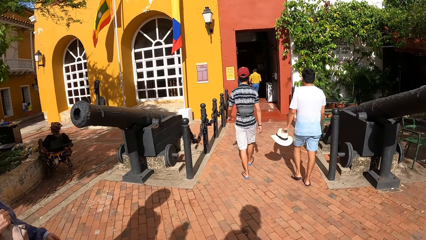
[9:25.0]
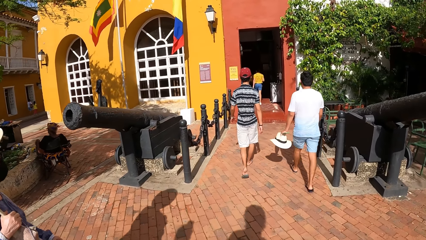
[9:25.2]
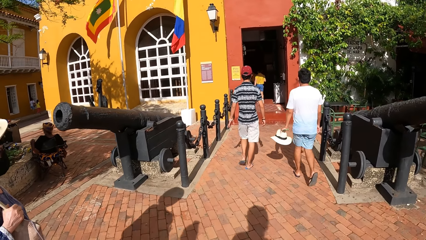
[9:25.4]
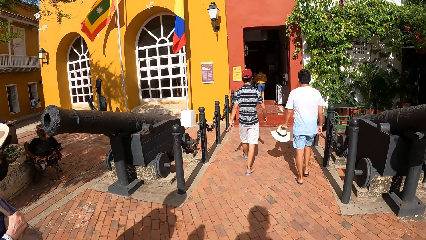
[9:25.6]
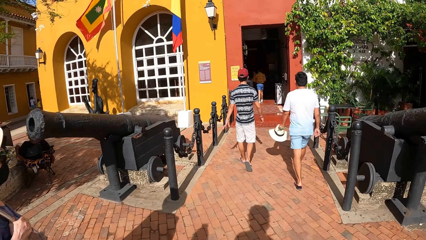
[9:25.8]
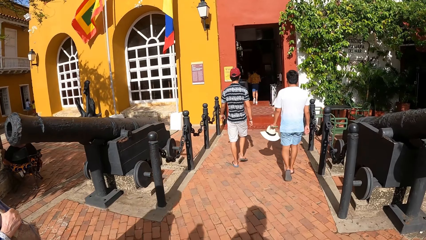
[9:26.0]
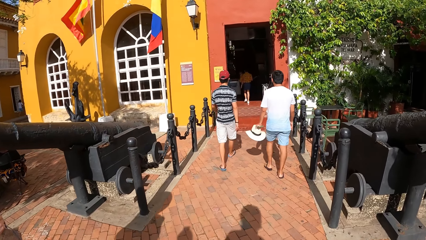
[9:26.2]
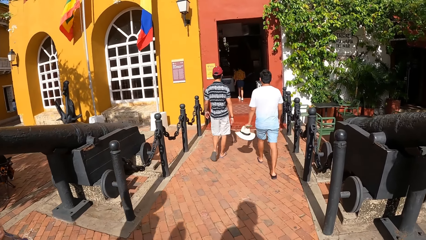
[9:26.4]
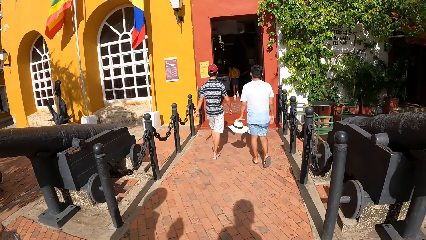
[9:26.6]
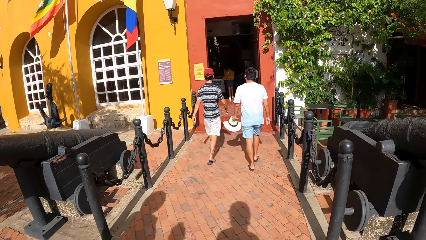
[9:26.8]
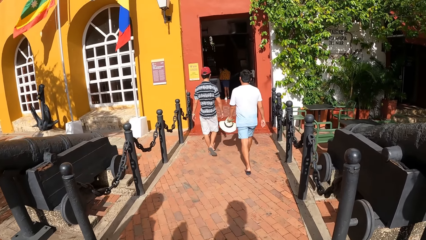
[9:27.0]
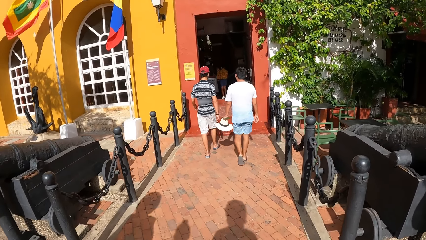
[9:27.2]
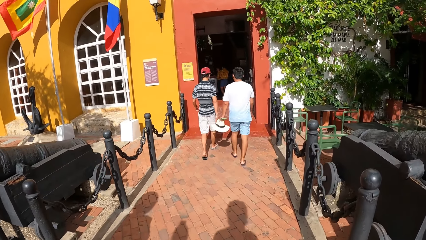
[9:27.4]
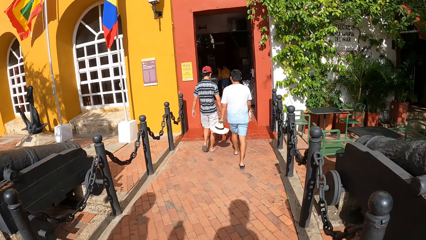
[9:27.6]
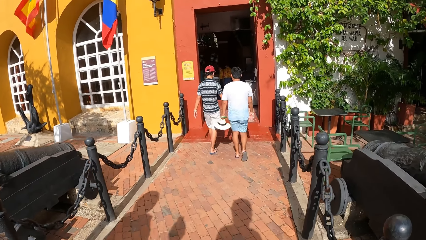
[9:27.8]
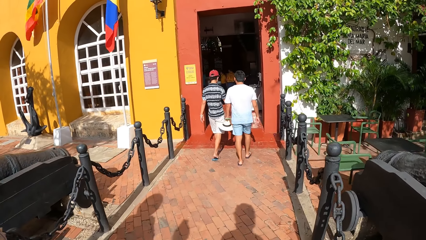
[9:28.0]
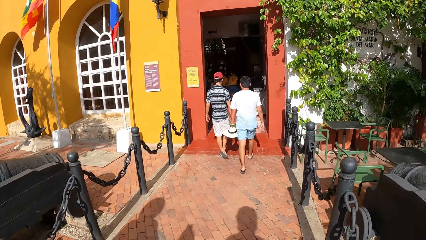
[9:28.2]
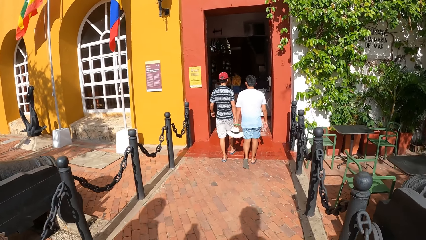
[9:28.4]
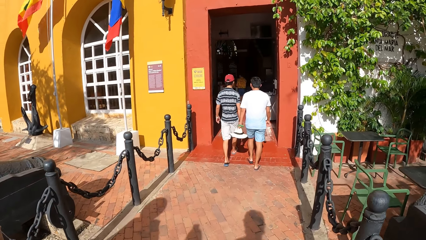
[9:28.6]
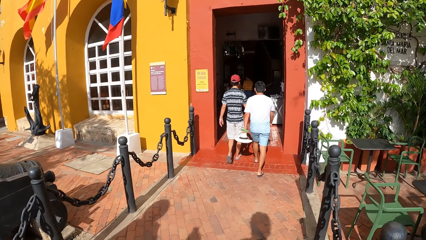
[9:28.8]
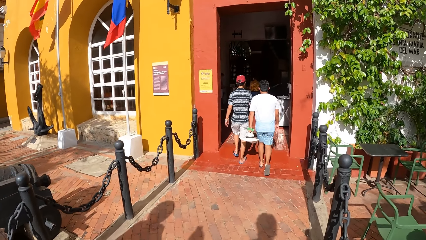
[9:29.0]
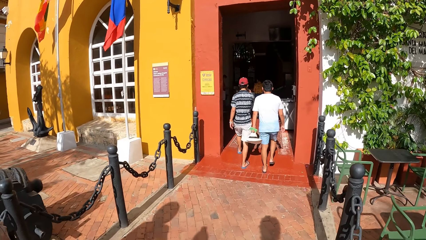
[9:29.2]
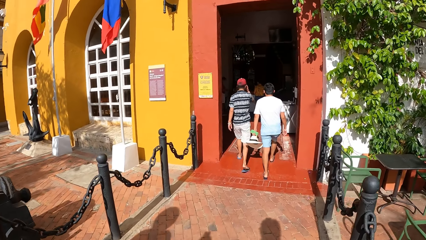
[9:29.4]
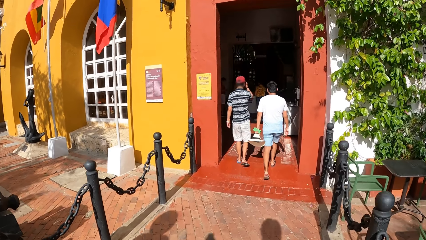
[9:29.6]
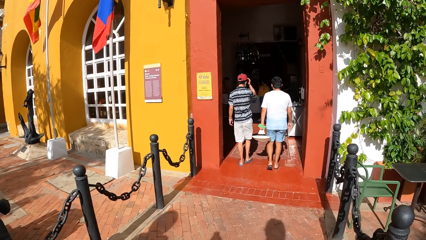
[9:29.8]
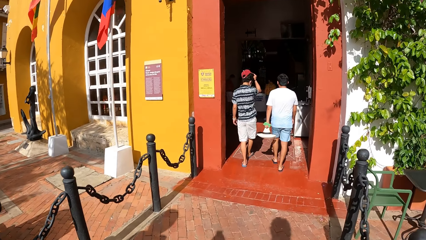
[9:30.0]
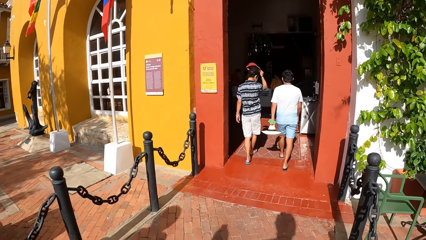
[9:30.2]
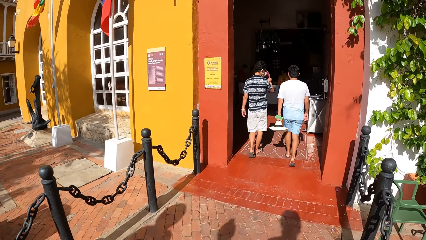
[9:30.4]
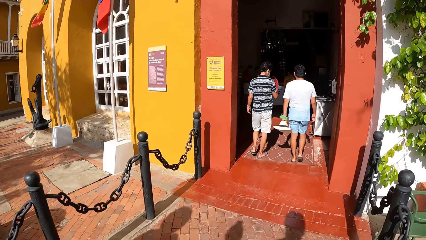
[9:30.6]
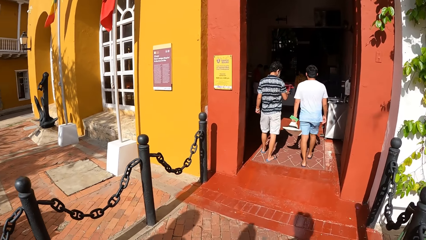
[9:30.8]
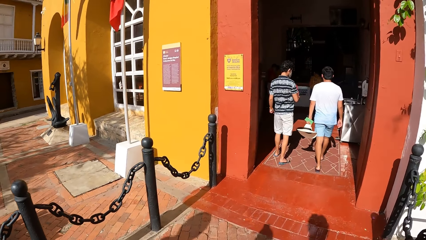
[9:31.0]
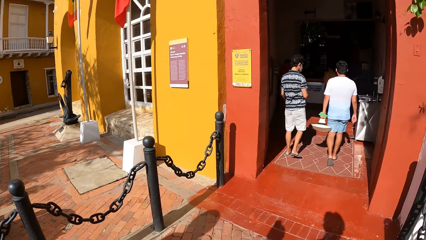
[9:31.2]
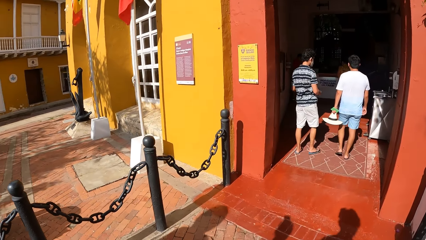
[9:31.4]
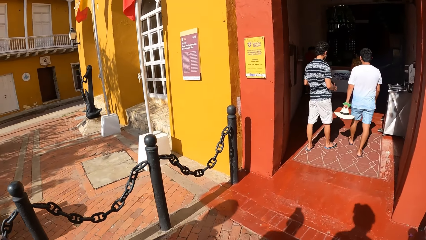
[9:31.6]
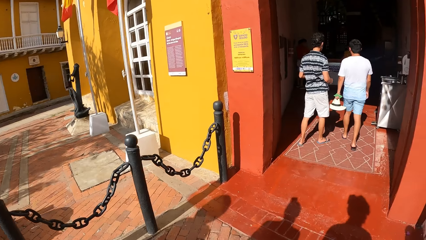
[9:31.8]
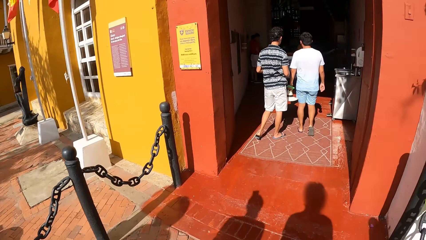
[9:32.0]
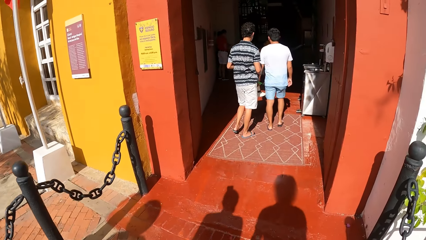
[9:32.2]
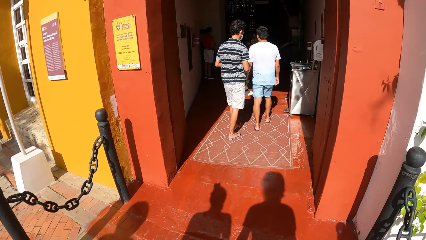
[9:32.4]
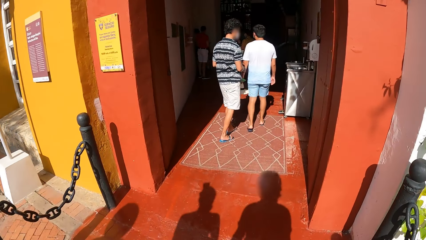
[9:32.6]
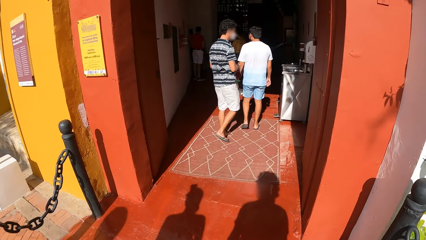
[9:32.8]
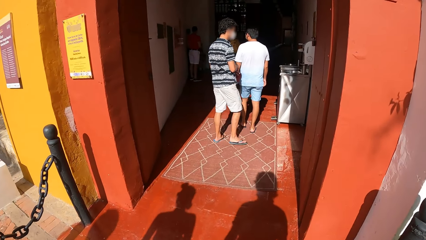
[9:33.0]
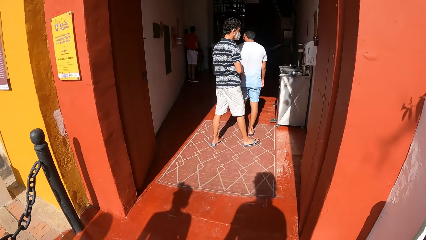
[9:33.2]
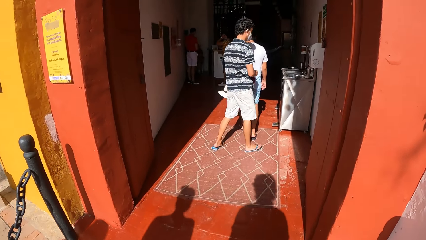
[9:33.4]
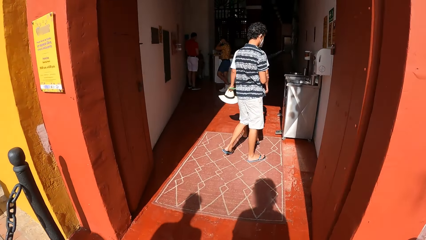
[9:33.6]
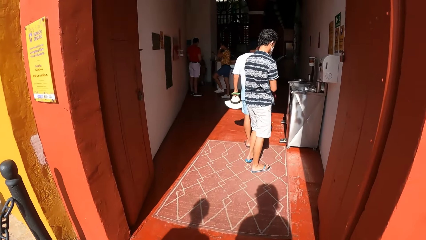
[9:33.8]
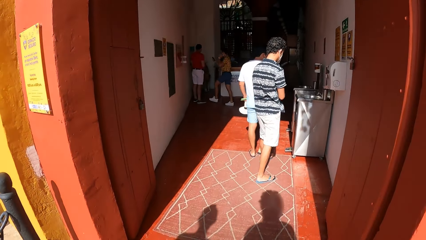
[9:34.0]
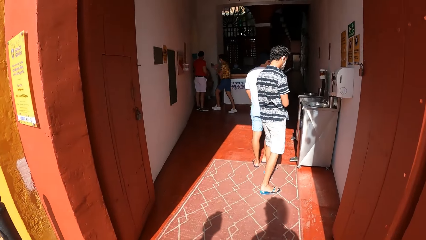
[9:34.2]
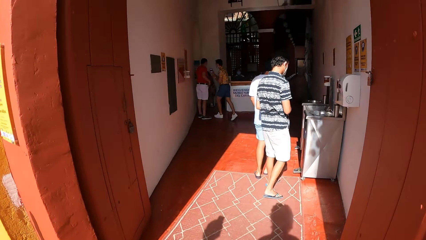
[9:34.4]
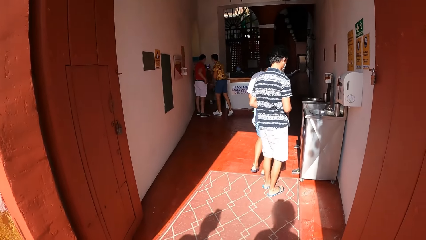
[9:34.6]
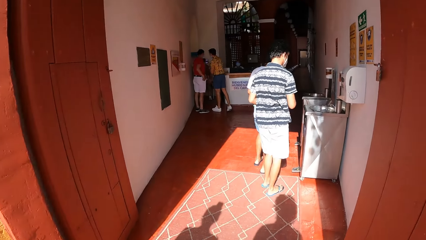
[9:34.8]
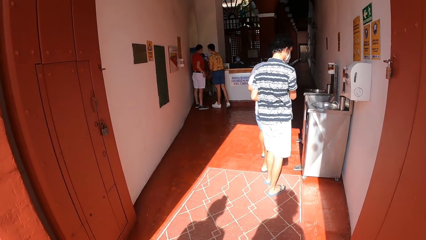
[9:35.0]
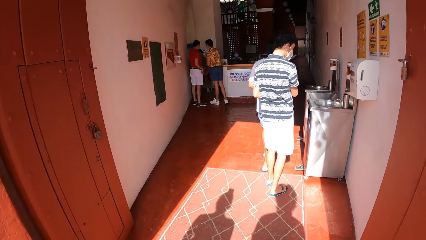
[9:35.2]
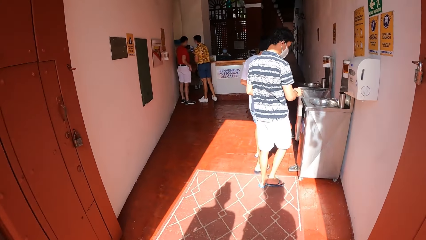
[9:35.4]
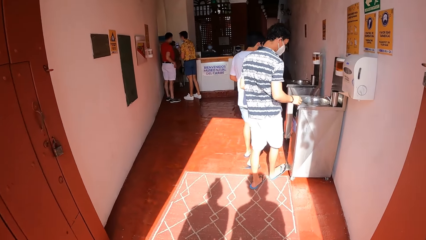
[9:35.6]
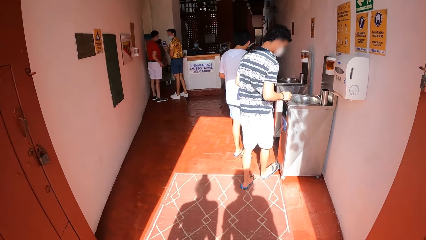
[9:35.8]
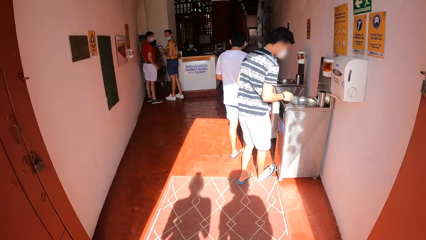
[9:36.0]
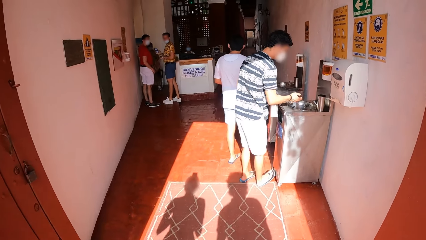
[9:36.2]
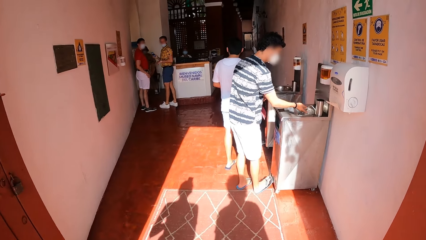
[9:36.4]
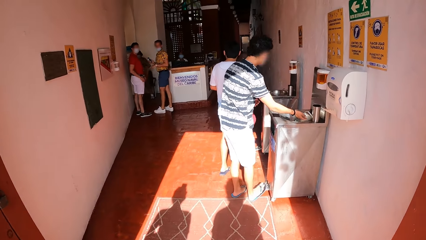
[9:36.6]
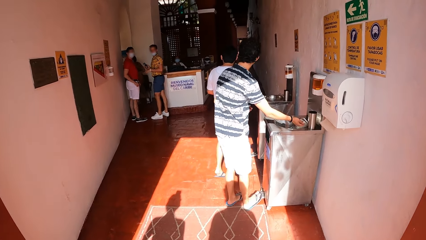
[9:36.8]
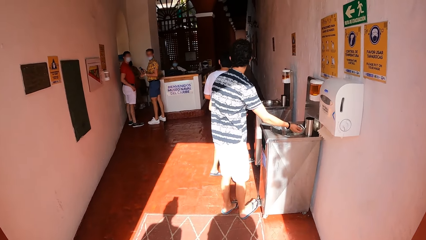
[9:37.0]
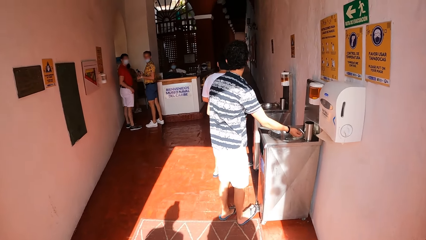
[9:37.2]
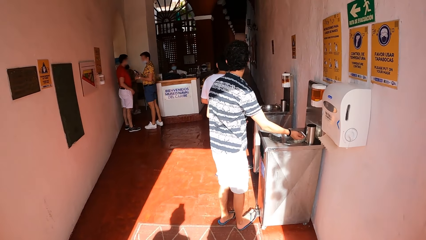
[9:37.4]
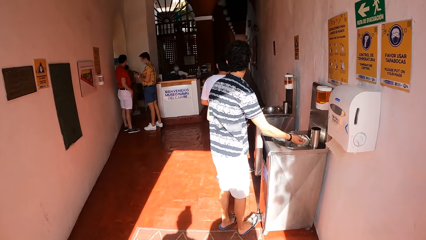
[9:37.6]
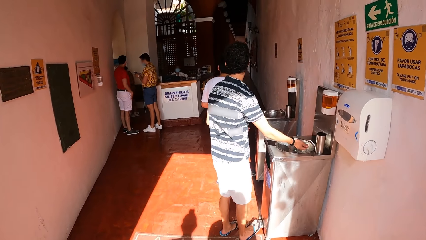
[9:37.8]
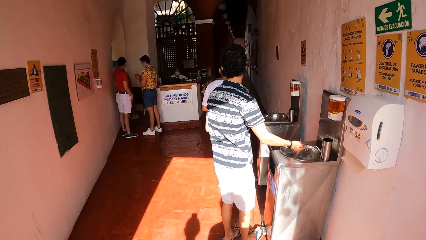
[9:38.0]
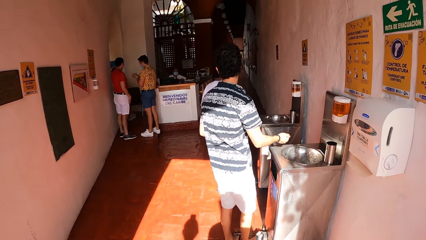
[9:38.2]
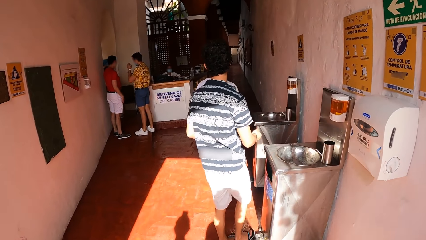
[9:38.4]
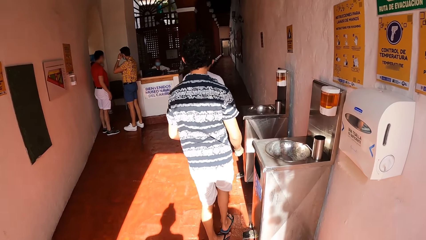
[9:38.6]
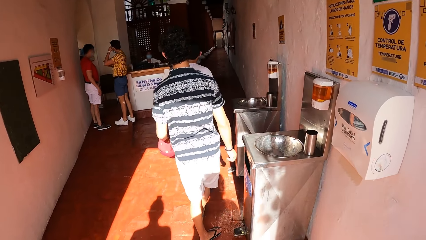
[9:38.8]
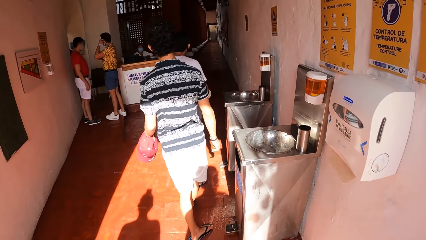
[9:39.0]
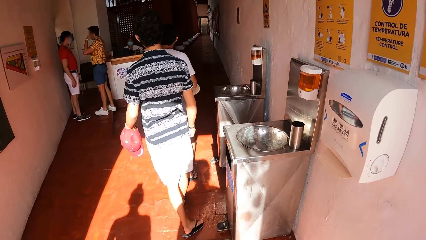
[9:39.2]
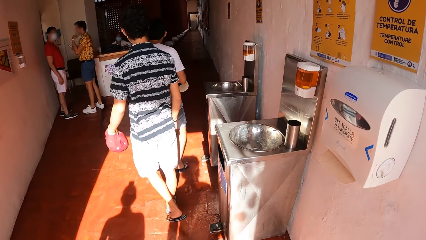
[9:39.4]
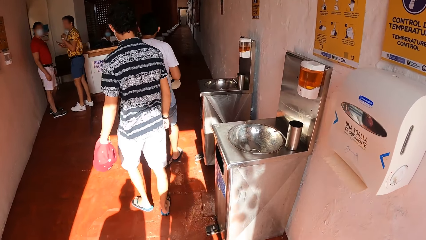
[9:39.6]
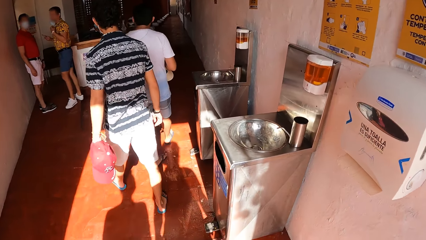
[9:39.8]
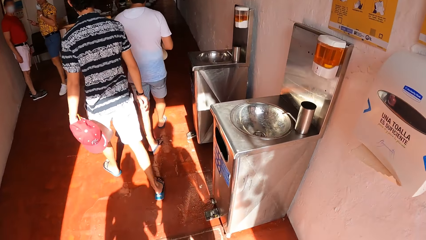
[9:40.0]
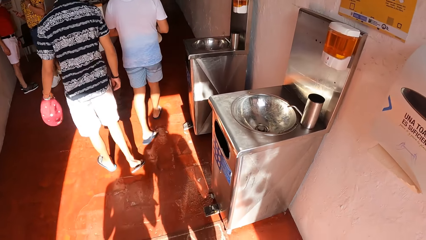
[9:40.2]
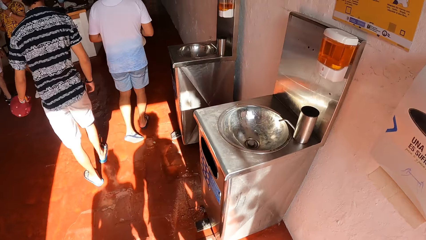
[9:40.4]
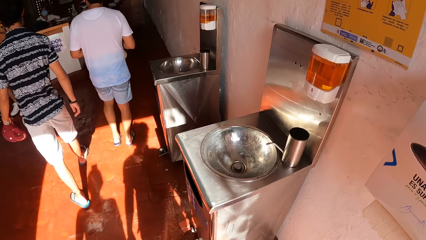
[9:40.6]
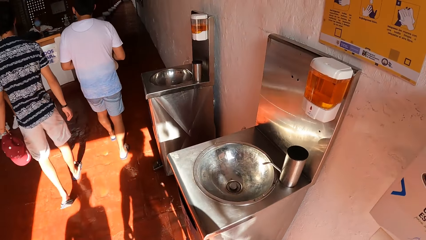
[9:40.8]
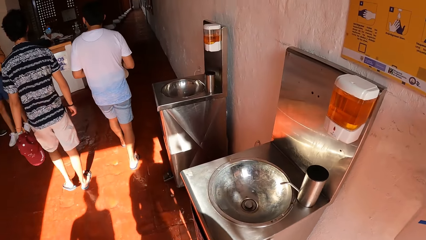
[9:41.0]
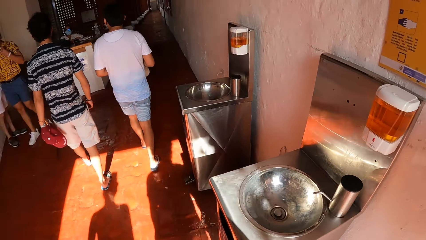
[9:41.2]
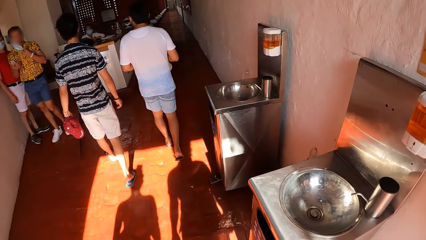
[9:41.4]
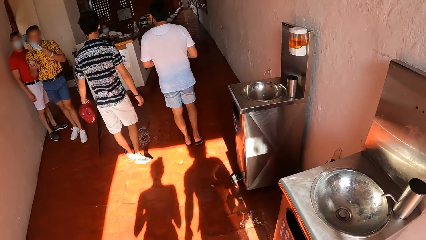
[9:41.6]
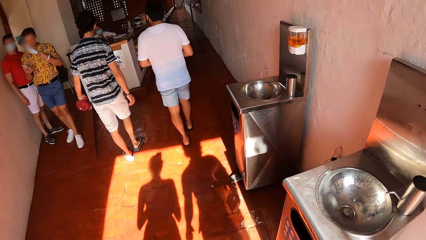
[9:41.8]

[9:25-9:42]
A man walks into the building. Another man walks into the building with the hat in his left hand. The first man removes his hat with his right hand. The camera wearer walks into the building. The first man scoops water from a wash basin with his right hand. A third man interacts with a fourth man. The camera wearer walks around the room.
